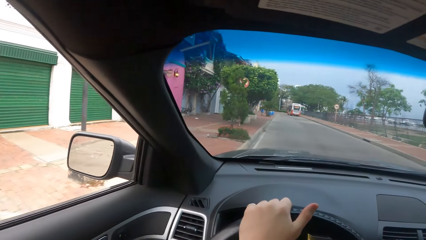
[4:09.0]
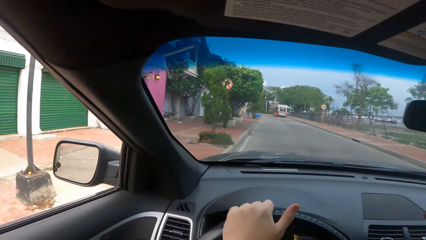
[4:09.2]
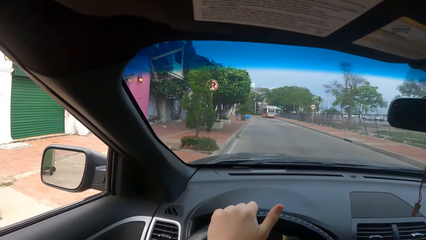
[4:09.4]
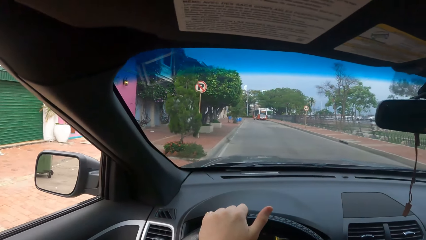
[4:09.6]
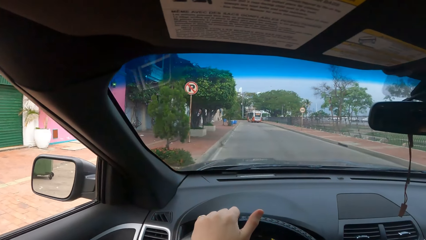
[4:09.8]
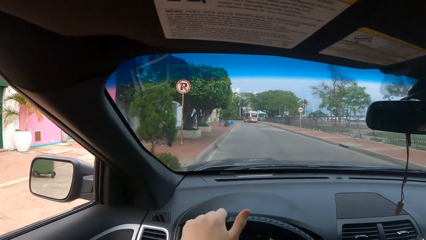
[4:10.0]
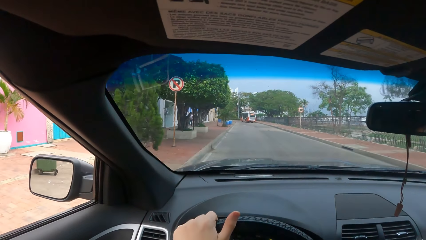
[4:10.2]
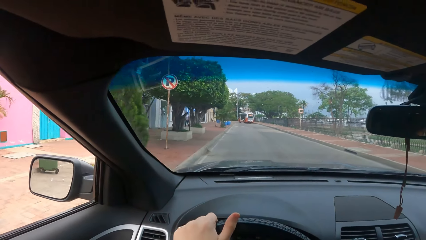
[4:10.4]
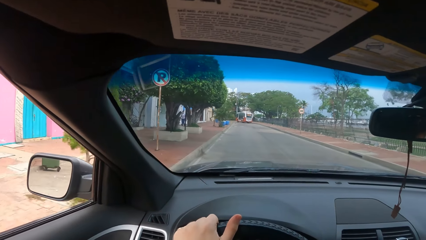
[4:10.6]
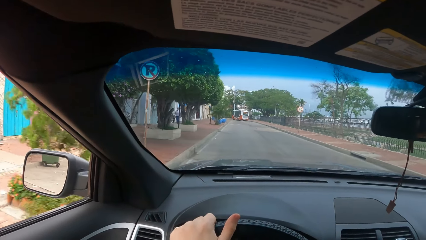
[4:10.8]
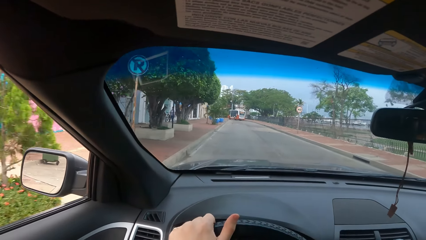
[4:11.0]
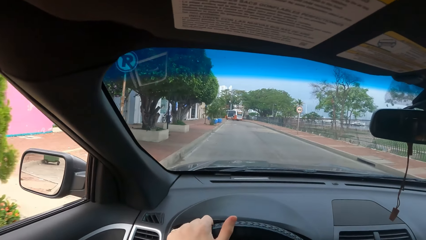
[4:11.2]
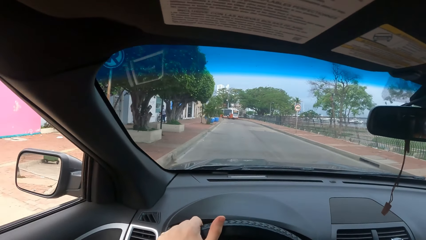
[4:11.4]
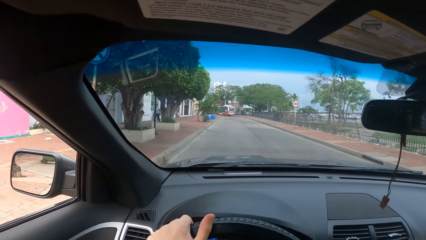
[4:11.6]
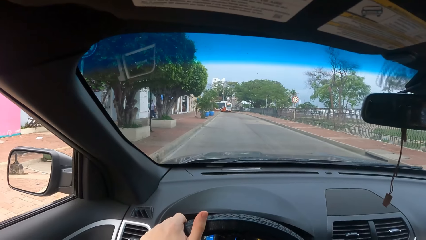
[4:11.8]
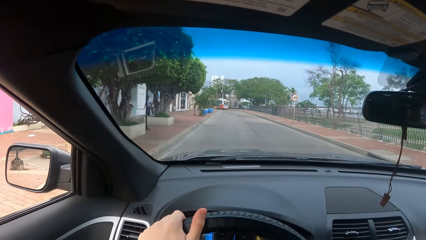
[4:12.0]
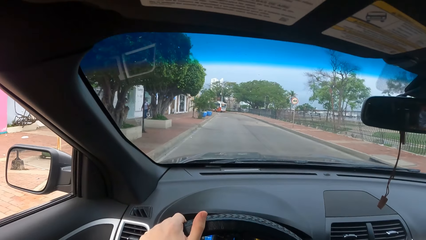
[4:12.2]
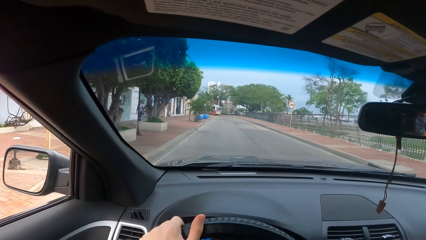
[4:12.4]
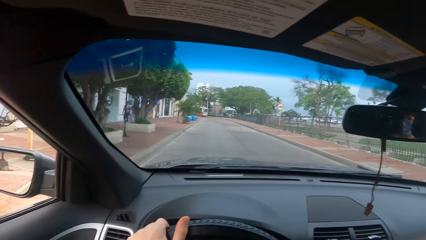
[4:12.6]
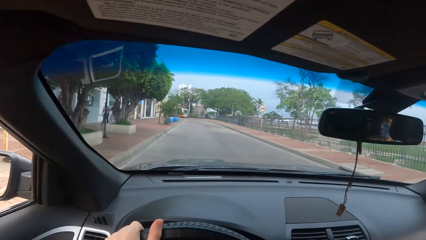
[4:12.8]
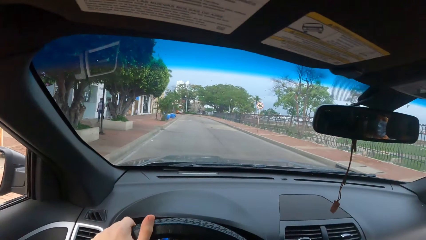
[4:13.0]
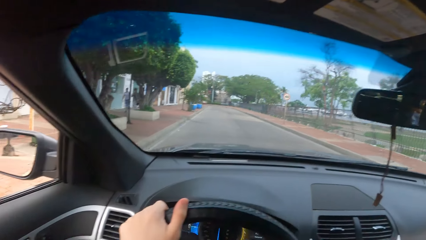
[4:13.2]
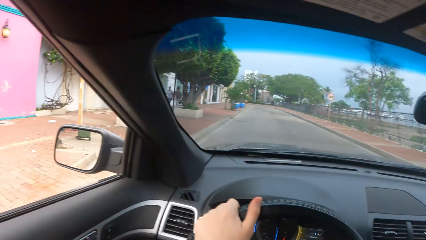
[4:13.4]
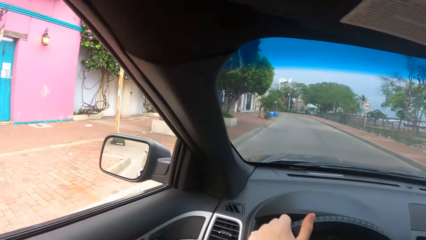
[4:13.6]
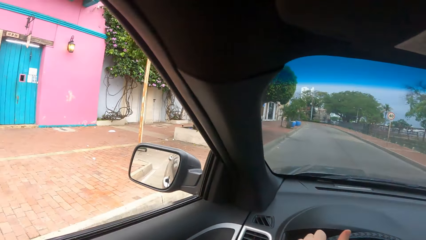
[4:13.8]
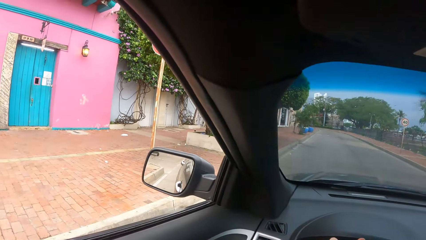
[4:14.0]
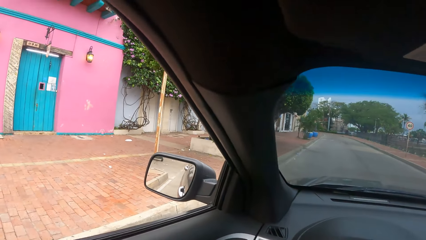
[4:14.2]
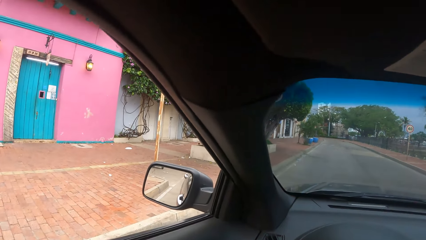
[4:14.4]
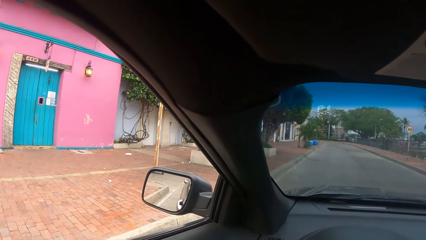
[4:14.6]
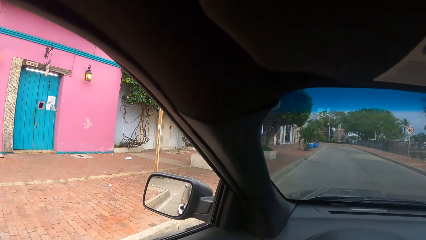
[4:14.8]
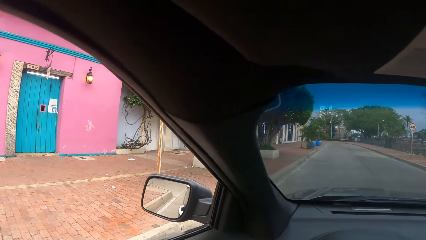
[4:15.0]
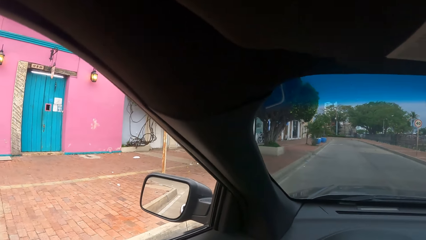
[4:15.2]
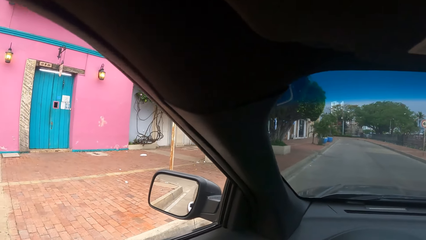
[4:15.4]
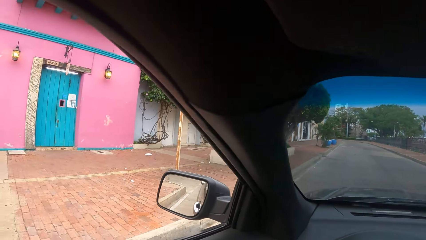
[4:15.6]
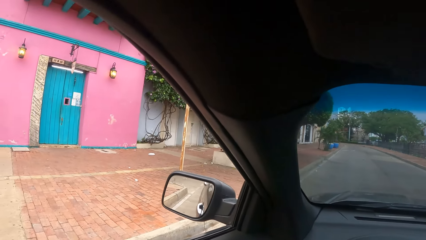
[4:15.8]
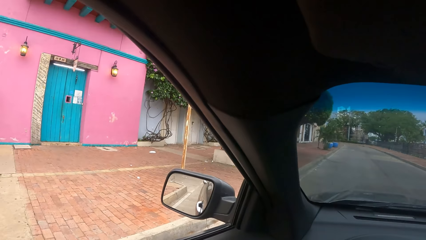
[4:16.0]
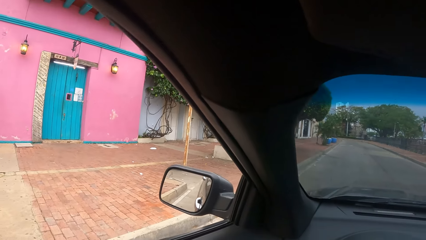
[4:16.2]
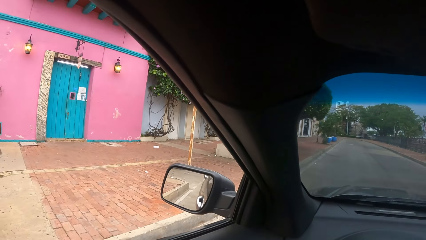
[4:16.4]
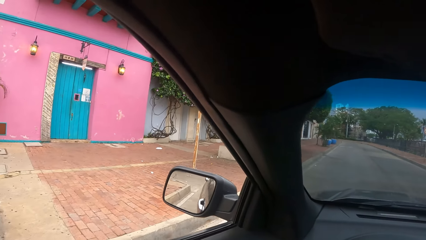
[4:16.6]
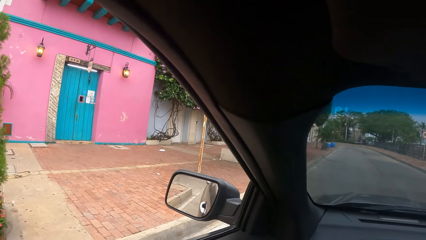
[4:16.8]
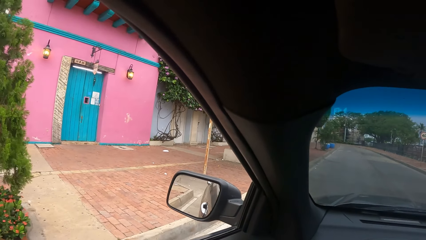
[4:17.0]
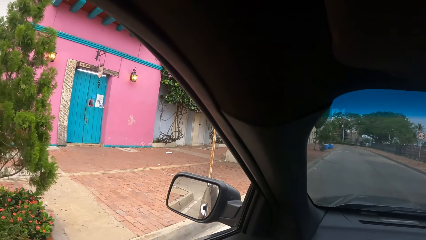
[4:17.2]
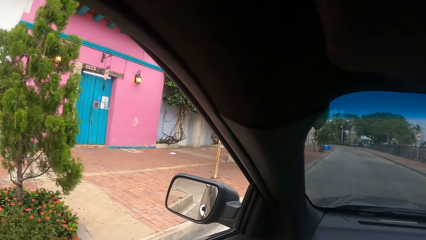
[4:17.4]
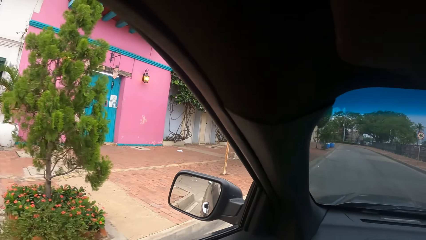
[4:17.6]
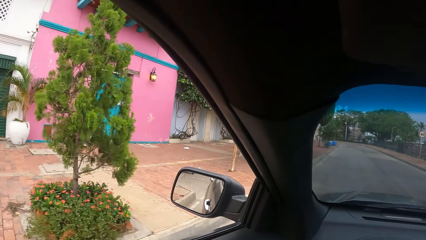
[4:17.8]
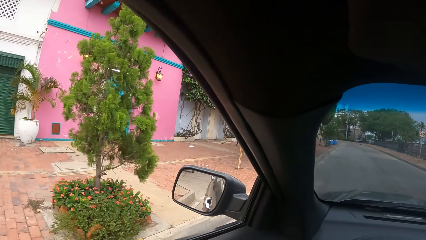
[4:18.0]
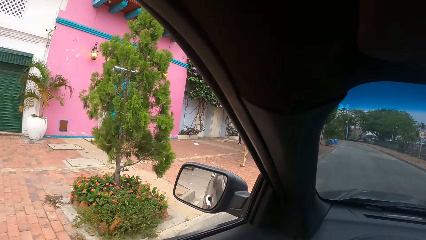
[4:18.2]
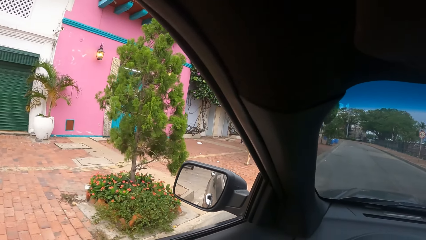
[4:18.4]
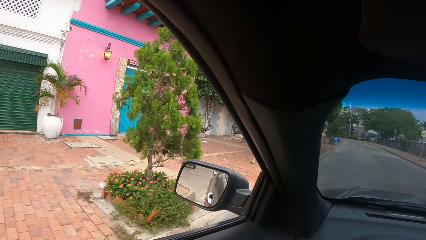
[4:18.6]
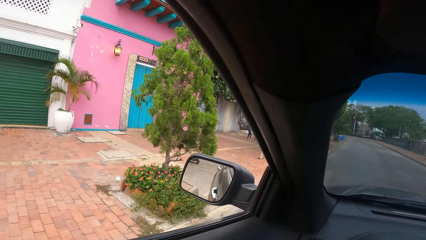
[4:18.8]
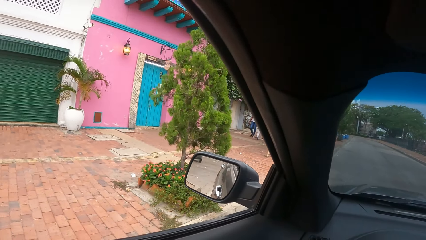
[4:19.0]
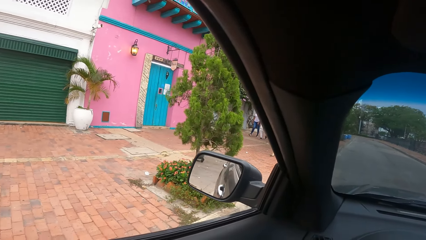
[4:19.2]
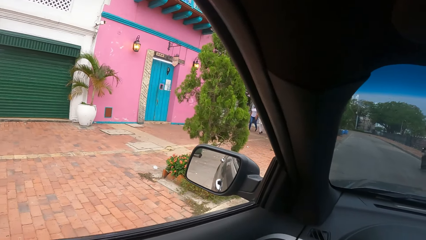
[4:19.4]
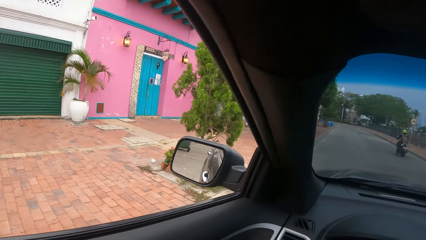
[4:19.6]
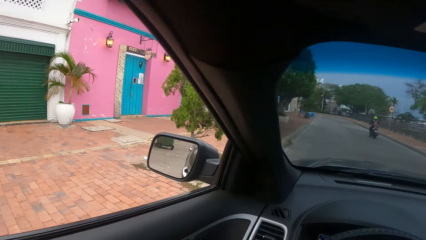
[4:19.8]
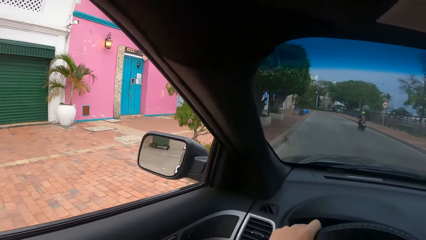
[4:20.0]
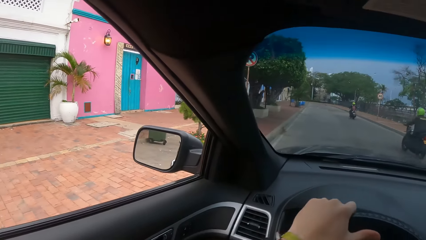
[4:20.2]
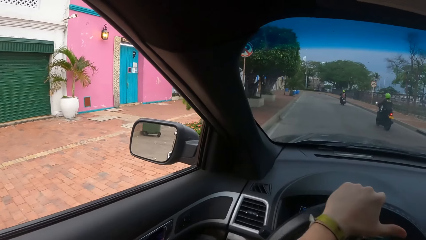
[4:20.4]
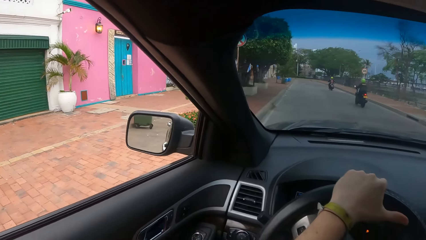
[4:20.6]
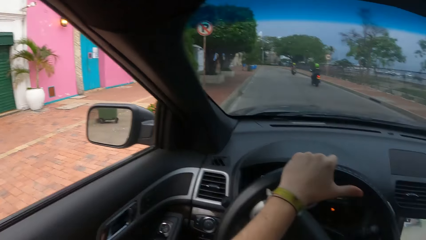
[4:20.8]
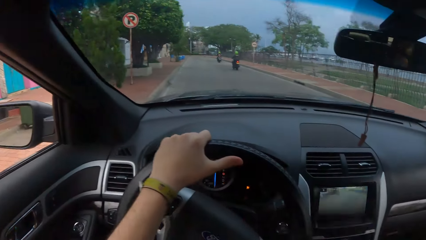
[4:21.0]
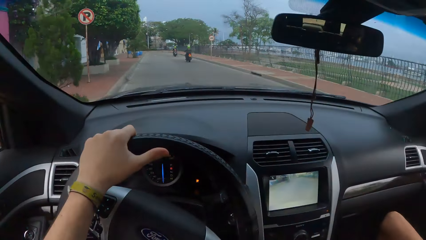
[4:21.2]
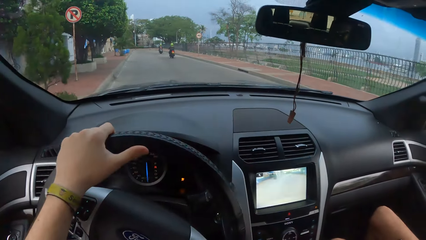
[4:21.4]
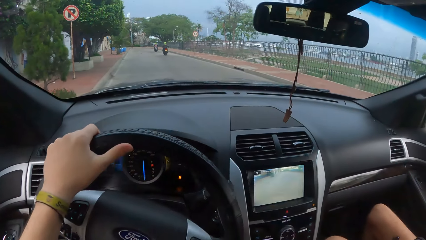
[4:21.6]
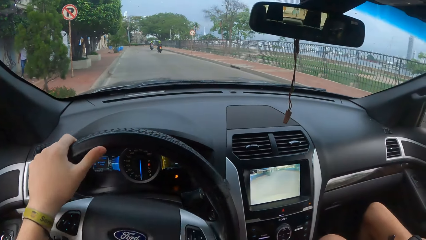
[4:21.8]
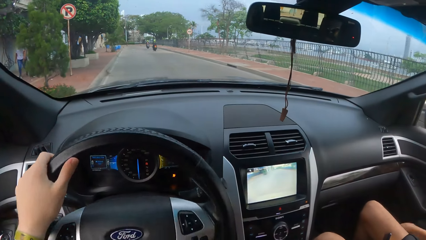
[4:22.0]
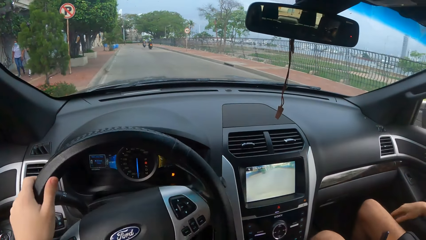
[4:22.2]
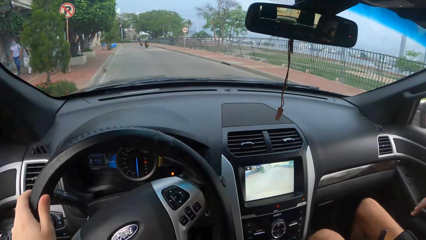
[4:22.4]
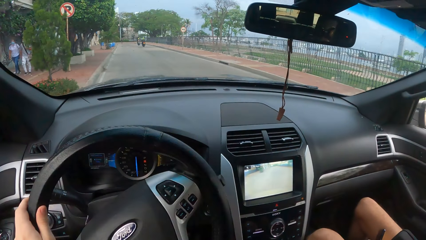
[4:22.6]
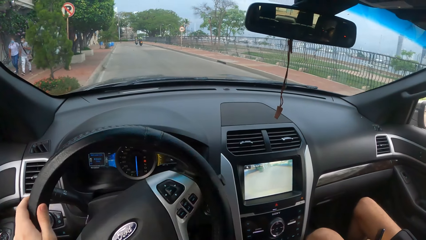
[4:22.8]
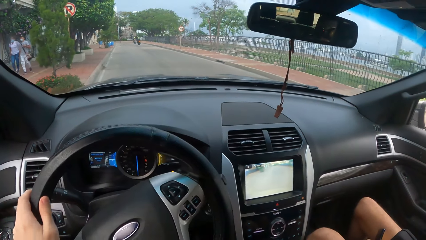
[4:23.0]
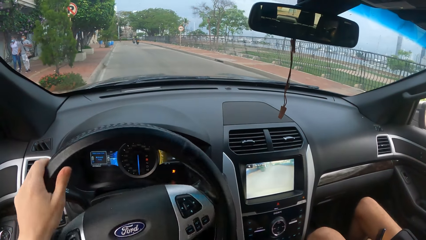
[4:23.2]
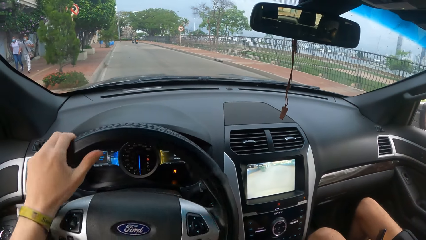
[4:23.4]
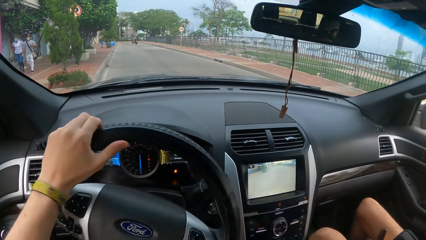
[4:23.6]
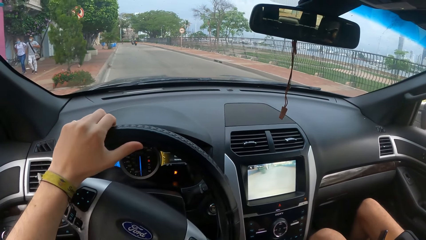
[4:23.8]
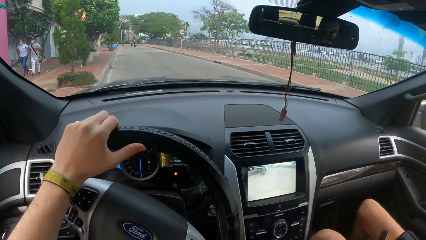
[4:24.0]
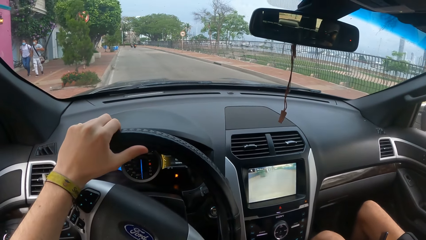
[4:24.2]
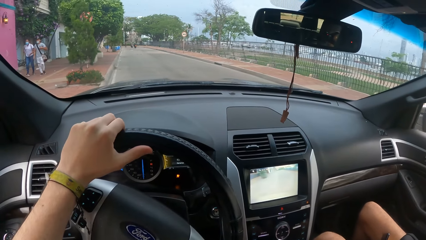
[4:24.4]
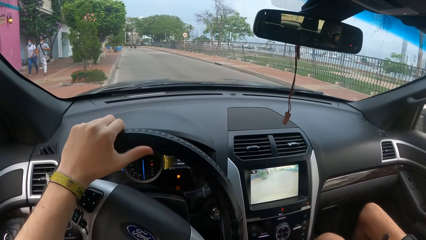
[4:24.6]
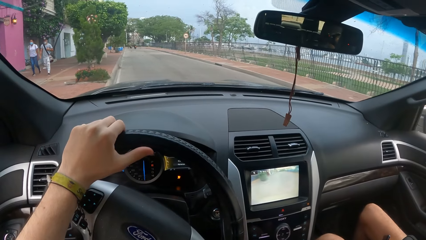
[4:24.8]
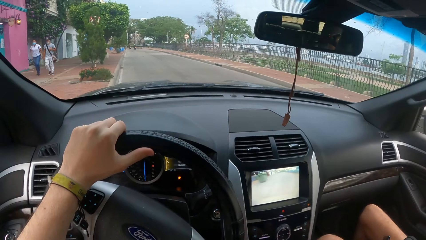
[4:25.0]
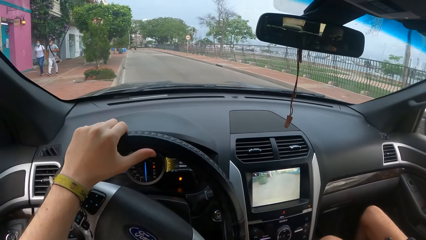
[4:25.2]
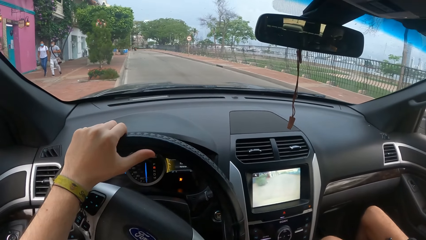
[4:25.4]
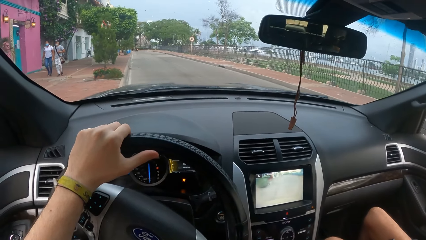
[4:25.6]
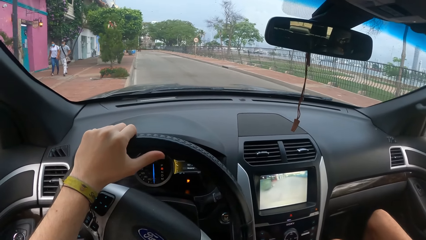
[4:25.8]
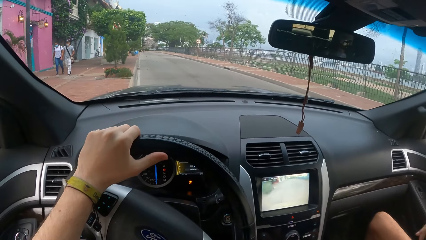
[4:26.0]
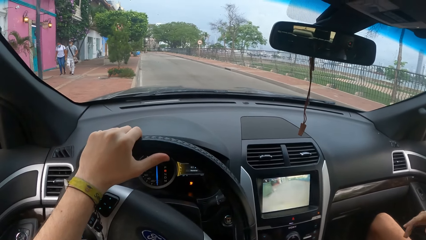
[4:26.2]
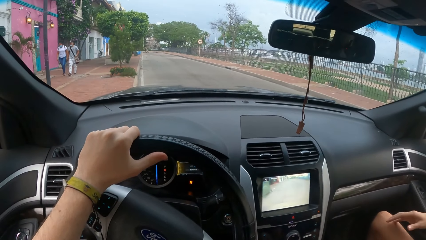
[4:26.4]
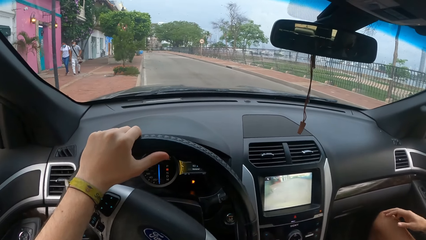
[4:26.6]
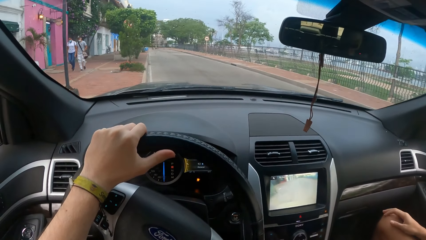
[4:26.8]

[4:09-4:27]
The camera wearer stops the car on the road. They look across the street. They reverse the car on the road. They look at the center stack display.
